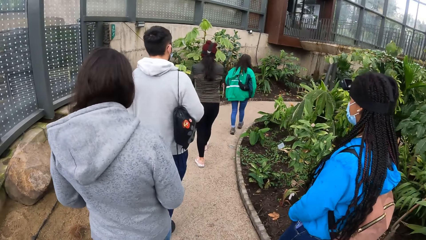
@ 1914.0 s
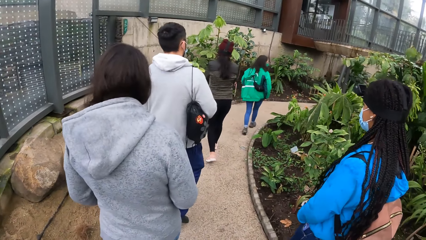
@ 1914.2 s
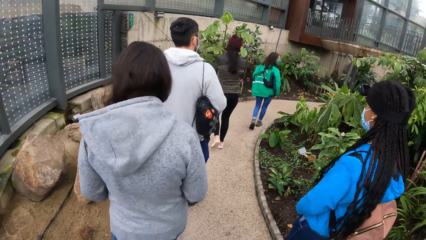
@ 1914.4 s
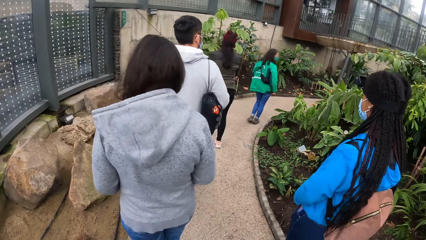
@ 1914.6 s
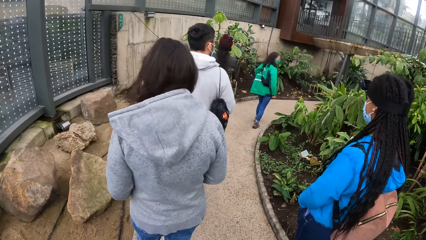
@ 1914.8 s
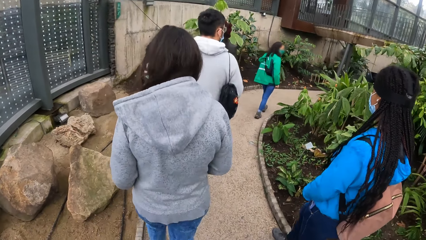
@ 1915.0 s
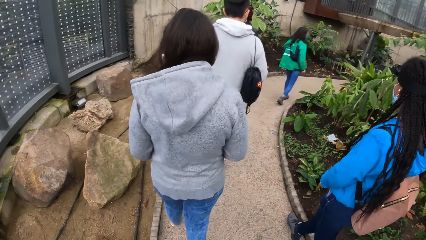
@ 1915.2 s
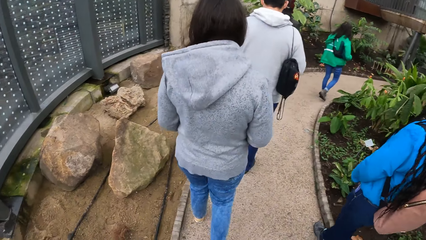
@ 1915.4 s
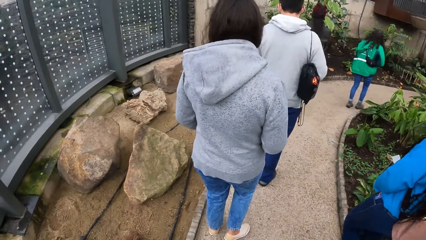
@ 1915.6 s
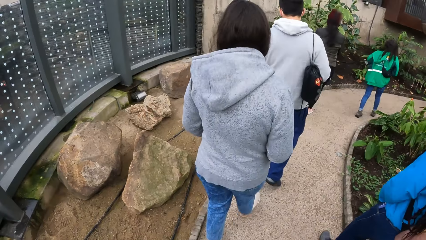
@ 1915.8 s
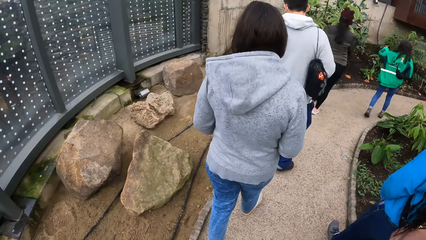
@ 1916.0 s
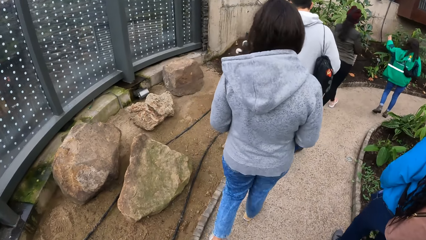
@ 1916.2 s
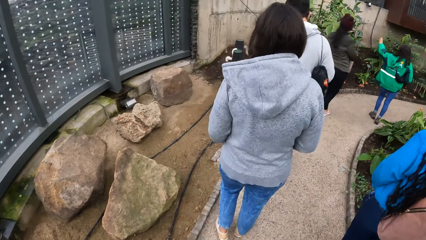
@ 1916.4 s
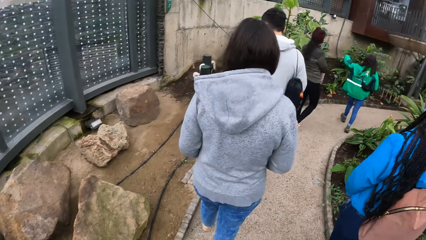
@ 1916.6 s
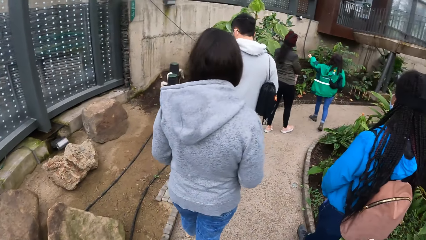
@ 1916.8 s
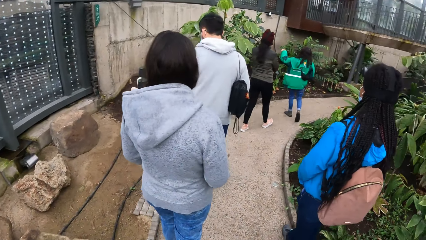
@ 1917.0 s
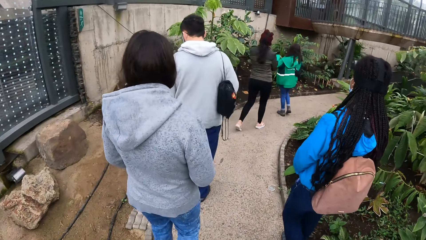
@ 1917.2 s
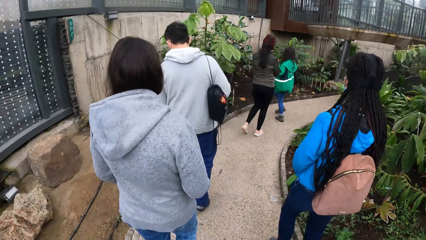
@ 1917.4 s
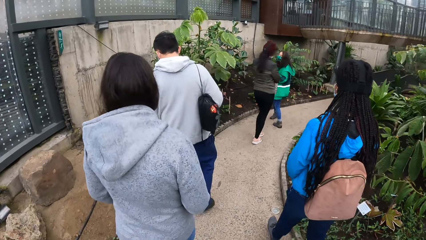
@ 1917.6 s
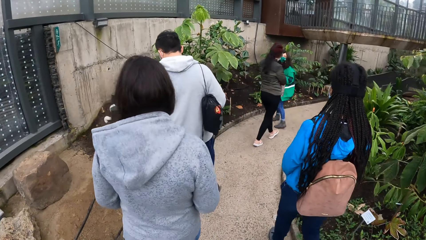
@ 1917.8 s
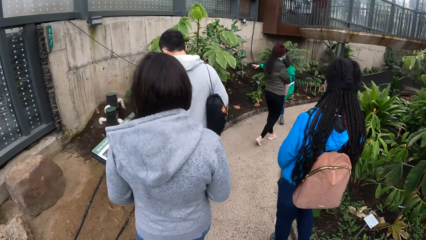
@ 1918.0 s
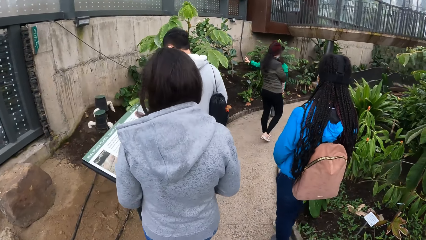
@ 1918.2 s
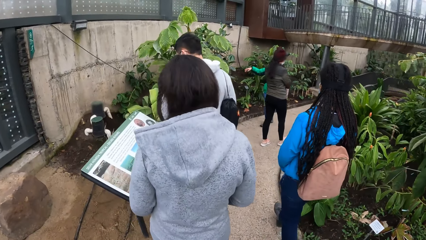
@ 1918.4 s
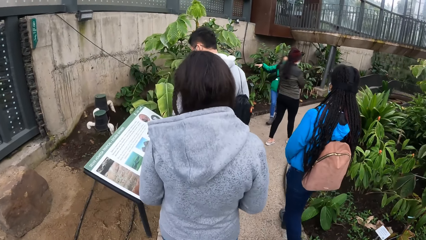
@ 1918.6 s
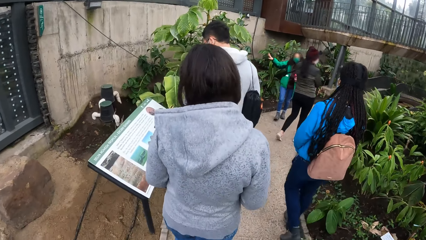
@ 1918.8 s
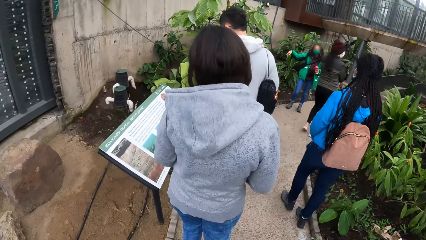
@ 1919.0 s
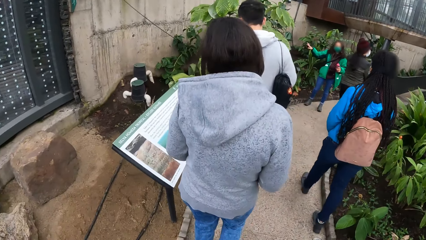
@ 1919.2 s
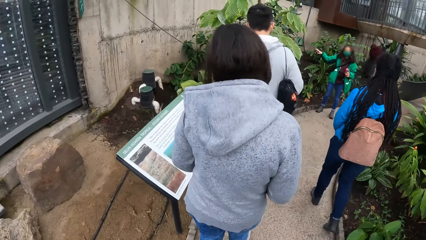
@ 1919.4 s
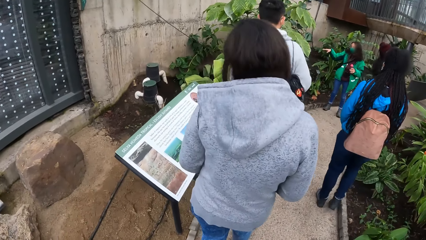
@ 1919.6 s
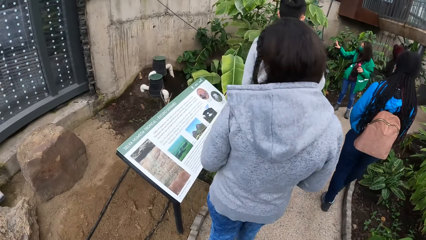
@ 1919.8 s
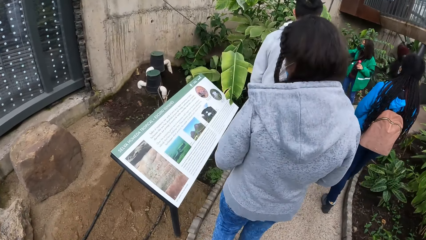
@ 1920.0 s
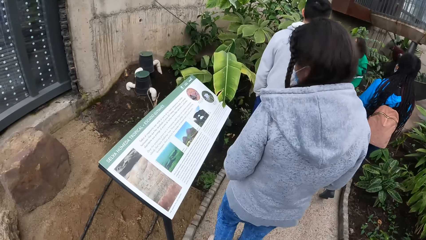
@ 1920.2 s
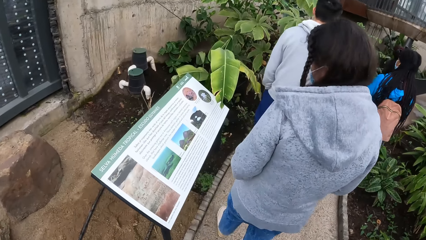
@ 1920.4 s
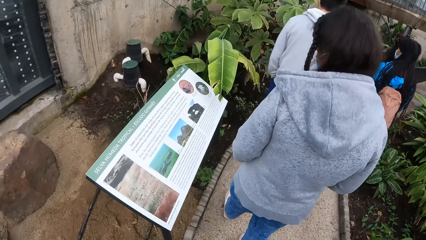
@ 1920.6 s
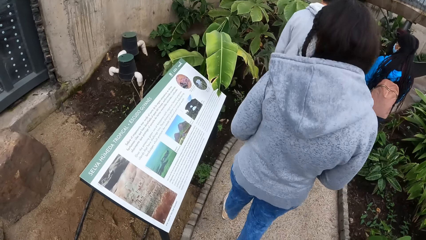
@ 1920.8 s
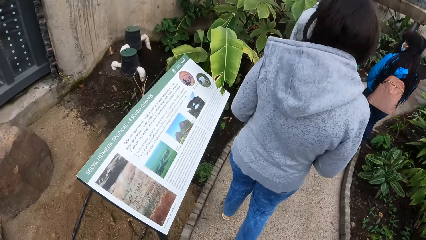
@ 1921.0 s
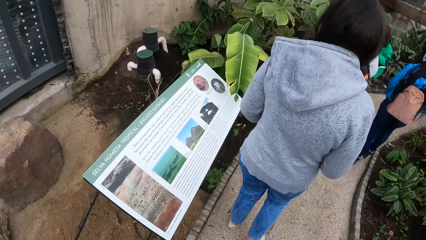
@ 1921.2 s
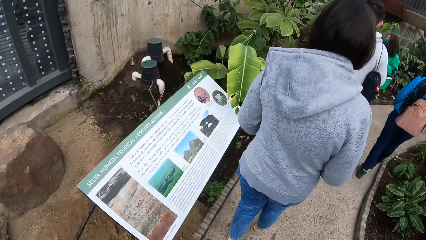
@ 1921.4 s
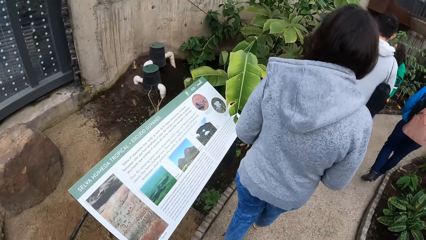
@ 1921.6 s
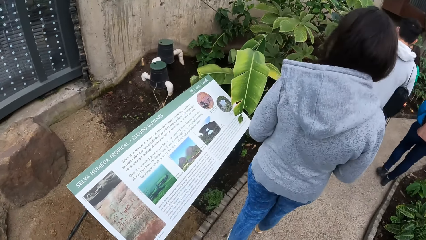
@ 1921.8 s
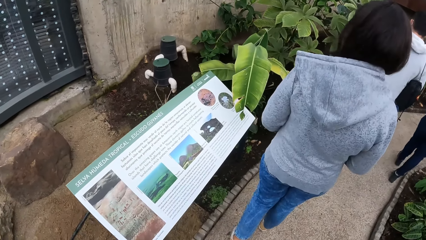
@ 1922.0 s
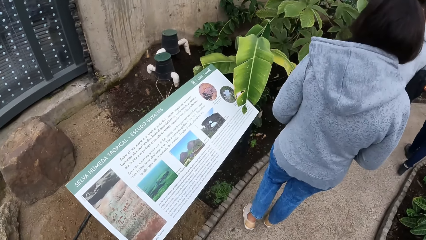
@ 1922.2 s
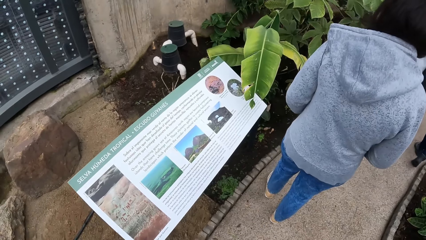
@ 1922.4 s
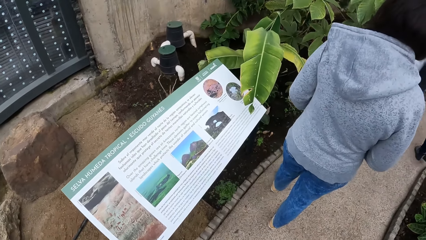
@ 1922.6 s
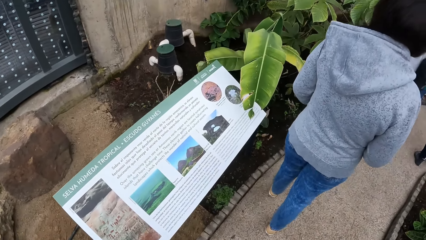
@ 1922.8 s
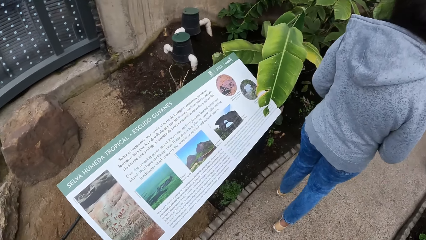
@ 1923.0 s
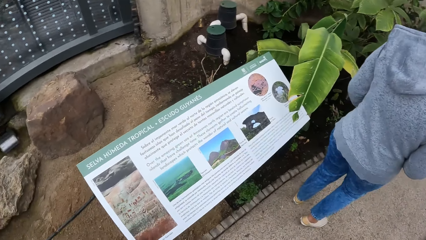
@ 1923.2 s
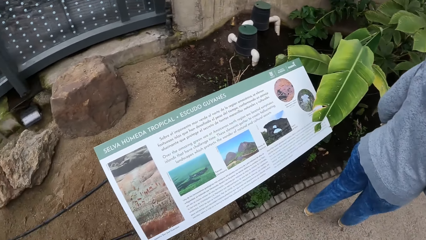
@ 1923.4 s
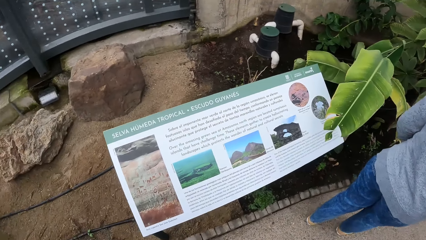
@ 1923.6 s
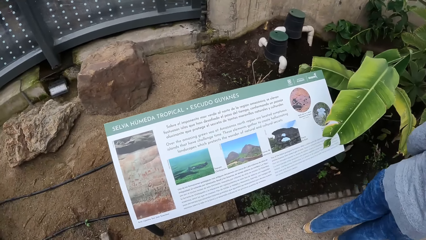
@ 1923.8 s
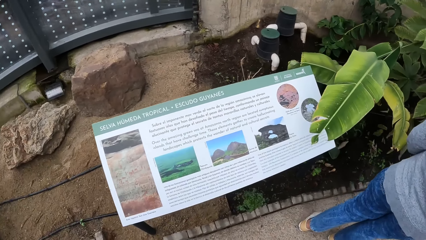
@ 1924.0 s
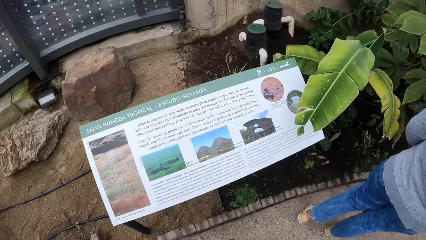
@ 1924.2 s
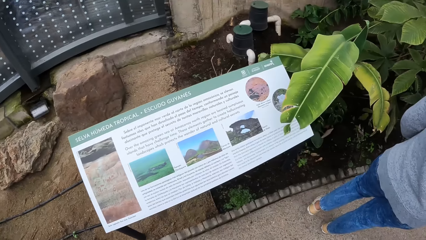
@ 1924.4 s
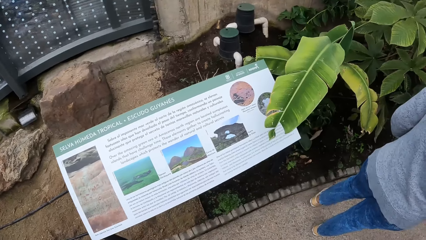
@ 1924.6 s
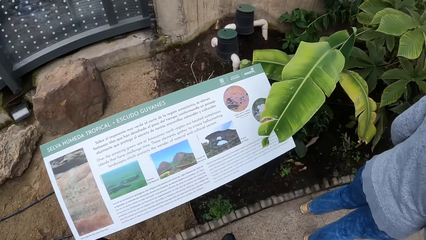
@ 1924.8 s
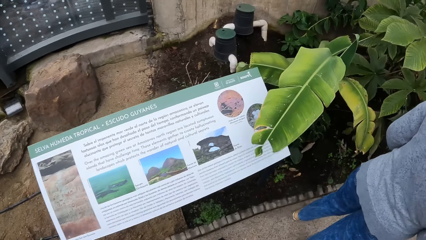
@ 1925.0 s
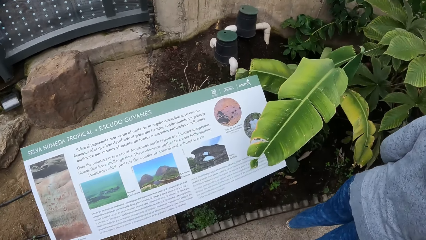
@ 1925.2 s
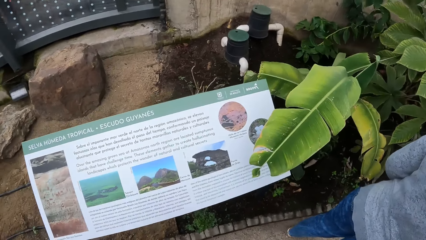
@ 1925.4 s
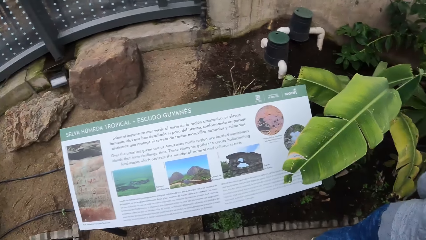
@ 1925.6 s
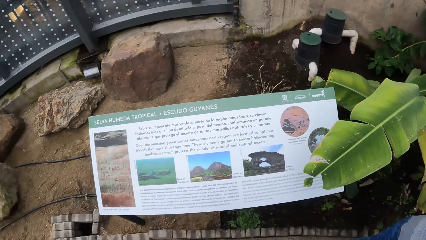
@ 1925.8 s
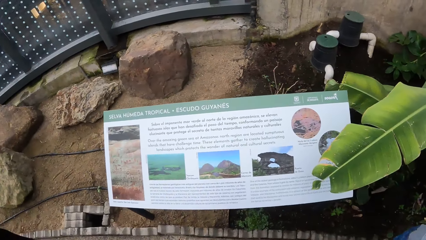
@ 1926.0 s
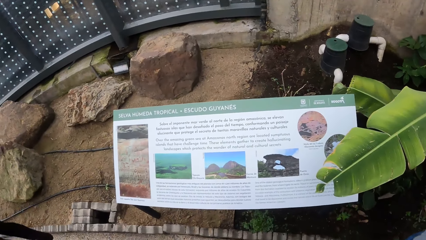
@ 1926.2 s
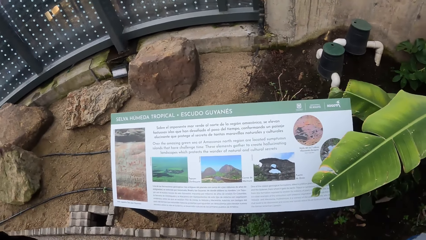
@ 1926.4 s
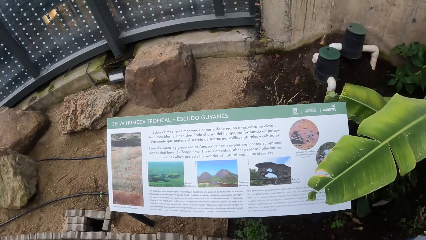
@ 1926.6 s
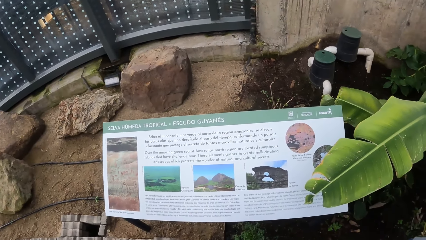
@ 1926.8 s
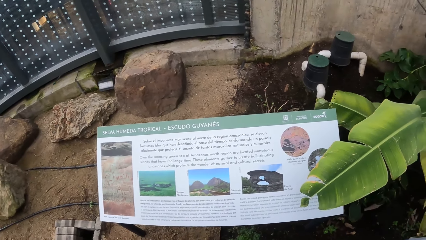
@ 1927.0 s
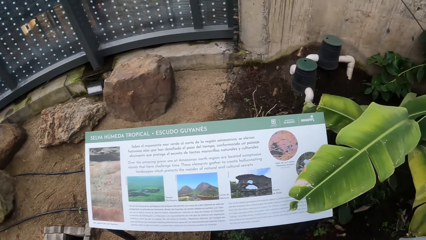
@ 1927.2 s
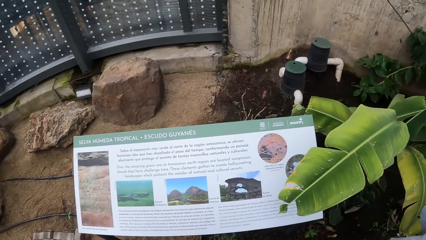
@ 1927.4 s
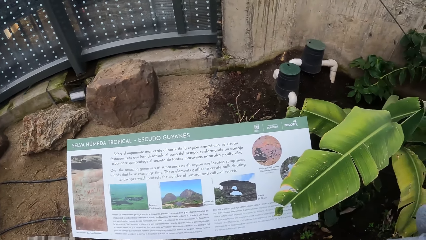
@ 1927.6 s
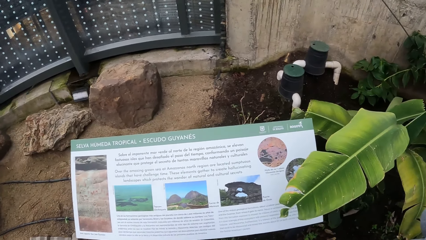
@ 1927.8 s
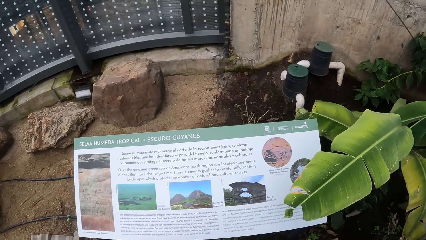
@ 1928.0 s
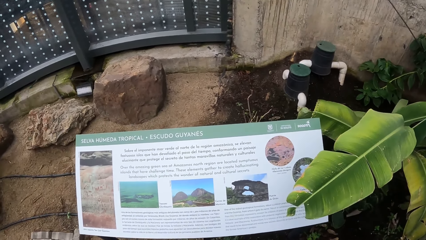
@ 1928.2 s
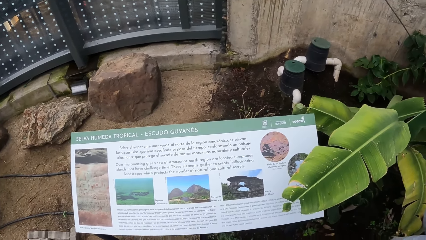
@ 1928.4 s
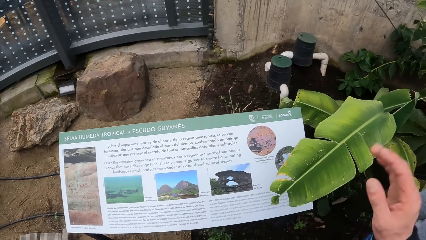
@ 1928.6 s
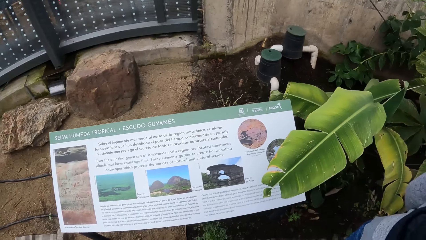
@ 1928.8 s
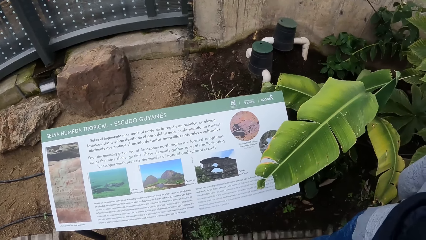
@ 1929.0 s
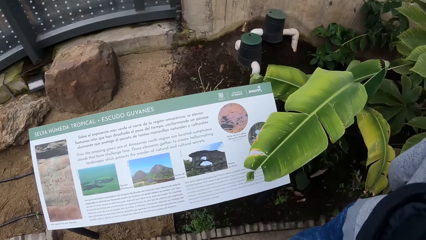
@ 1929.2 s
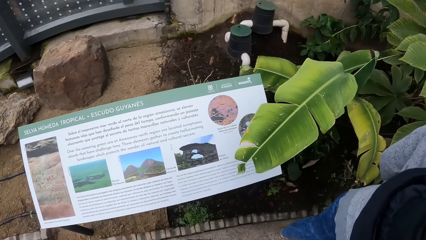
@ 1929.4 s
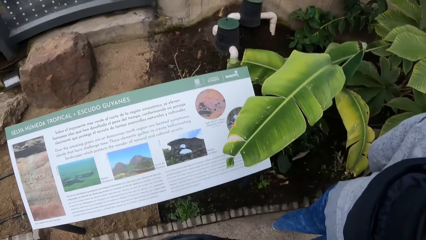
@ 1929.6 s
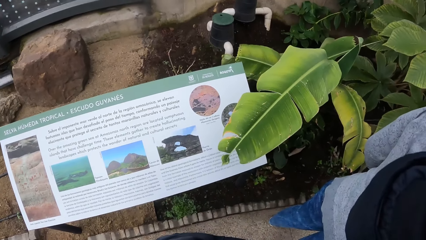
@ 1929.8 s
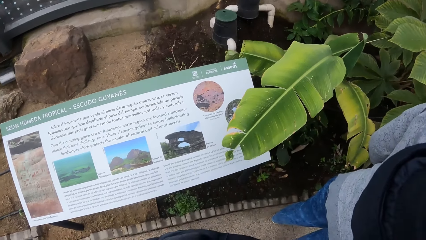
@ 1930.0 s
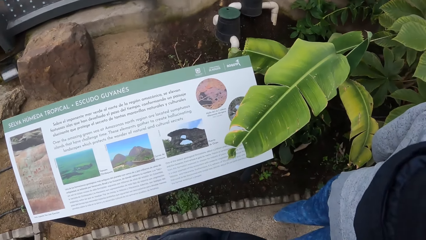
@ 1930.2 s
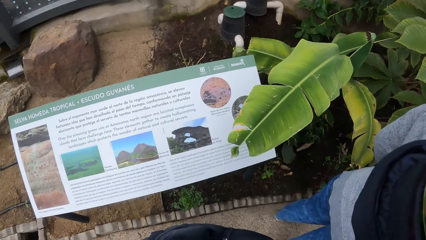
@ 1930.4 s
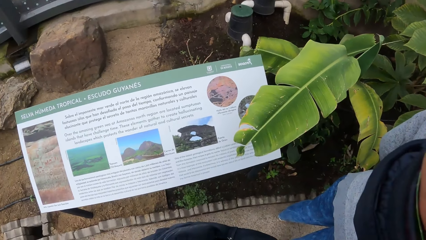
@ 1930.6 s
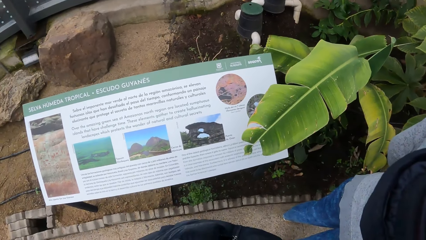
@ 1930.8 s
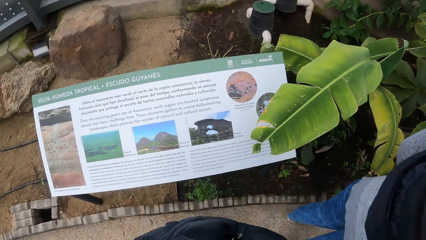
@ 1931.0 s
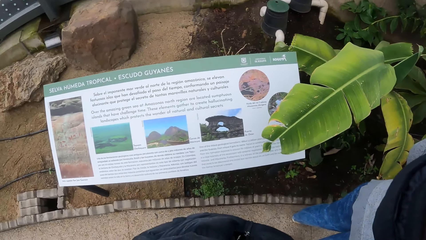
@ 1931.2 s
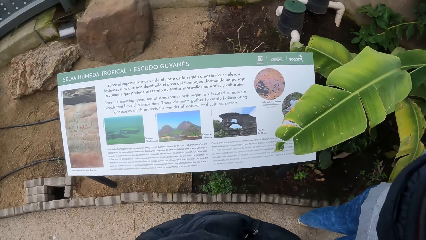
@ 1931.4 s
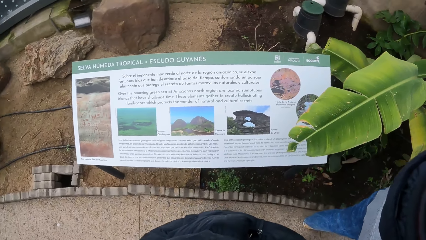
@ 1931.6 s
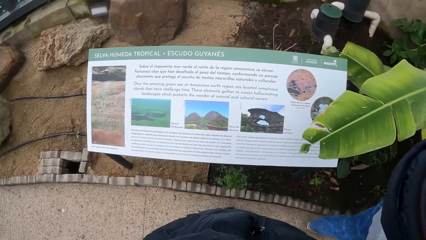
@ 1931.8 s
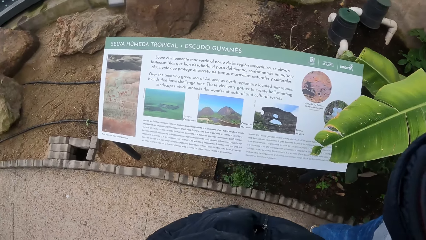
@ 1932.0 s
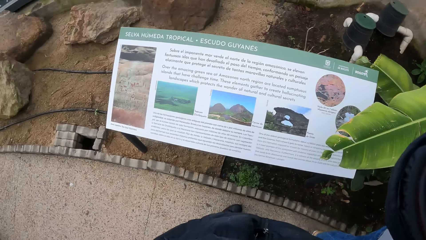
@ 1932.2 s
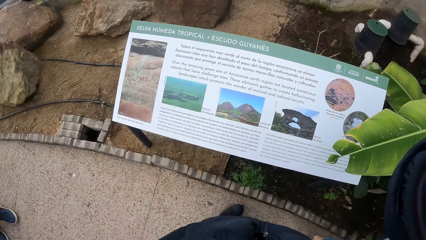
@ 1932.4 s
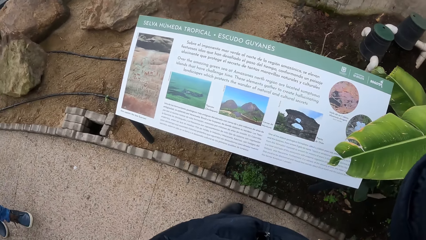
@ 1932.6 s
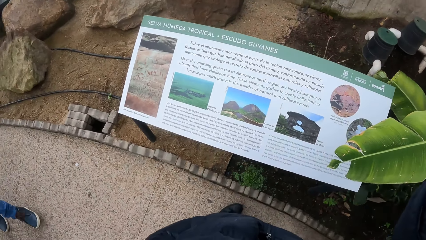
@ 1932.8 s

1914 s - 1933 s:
A man reads from a board about plants in the garden. The camera wearer reads from the board about plants in the garden. They touch the face.
